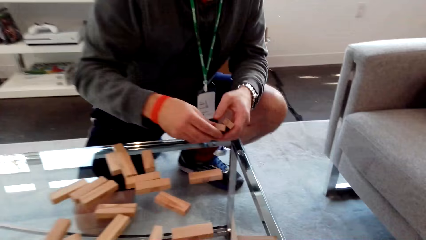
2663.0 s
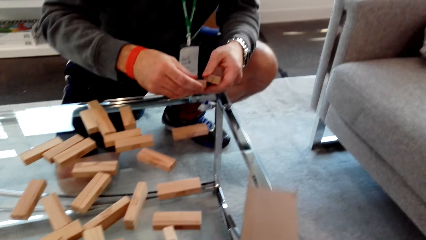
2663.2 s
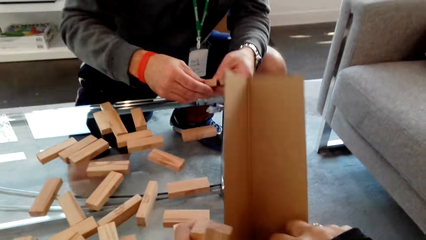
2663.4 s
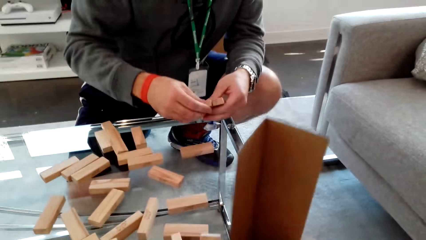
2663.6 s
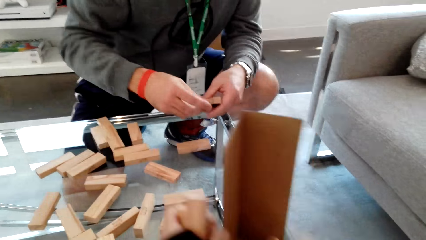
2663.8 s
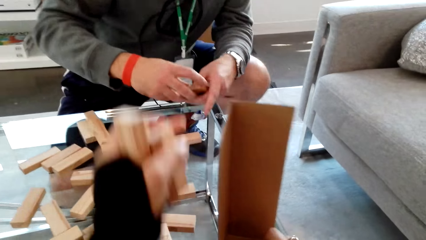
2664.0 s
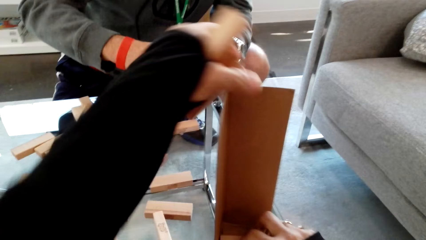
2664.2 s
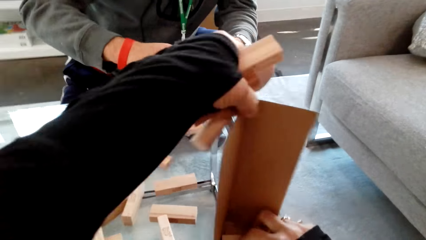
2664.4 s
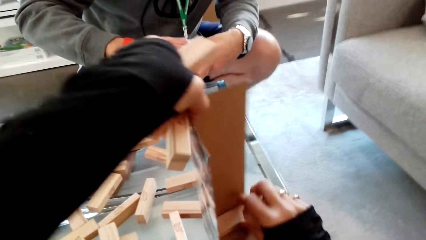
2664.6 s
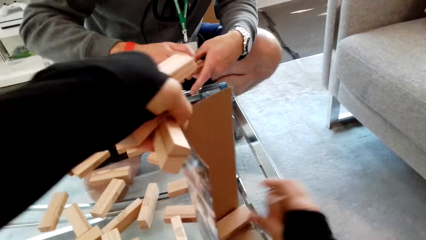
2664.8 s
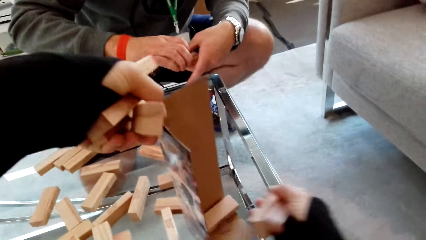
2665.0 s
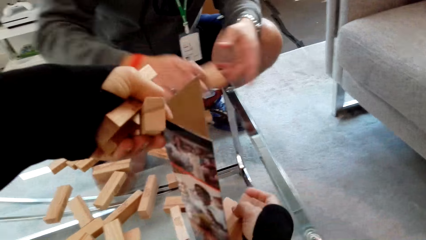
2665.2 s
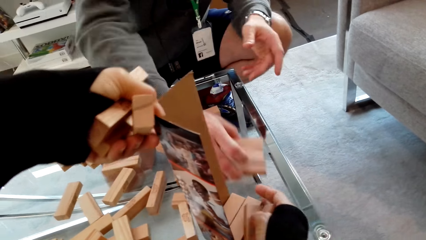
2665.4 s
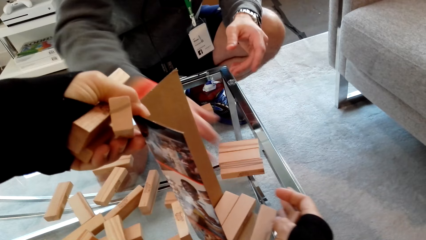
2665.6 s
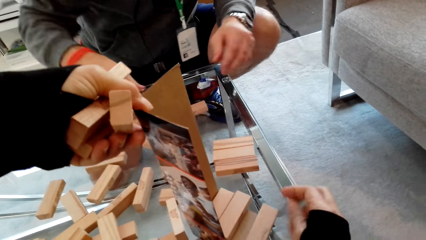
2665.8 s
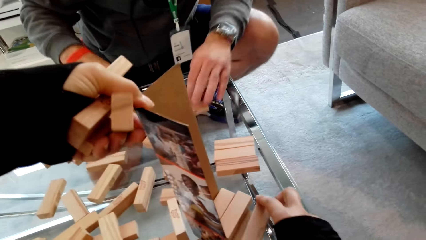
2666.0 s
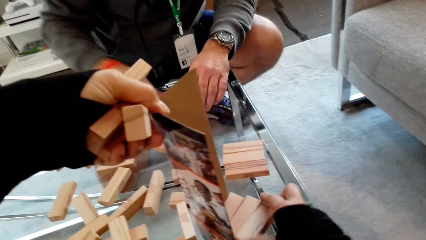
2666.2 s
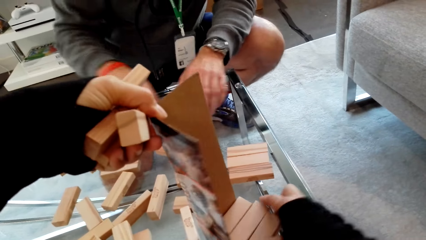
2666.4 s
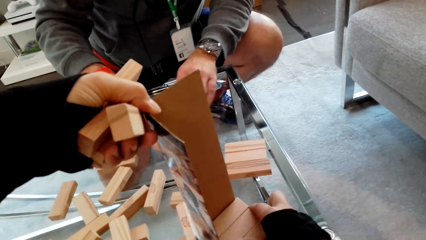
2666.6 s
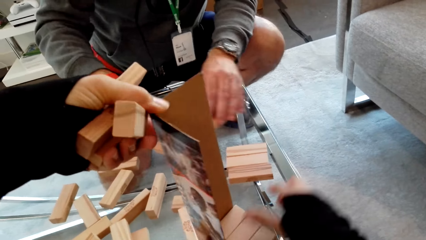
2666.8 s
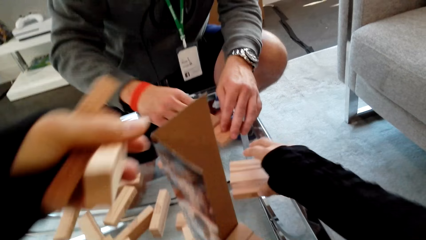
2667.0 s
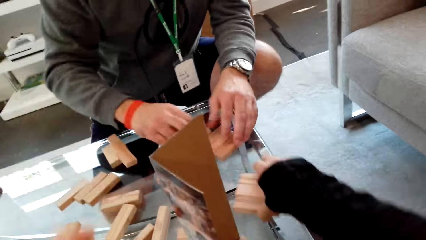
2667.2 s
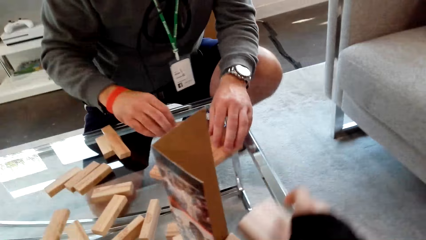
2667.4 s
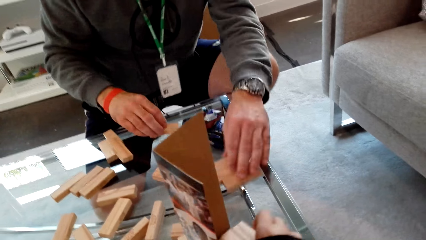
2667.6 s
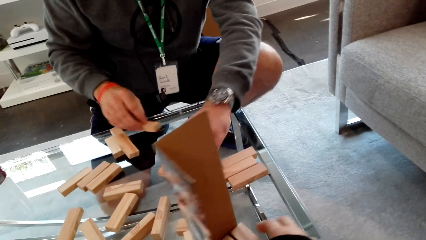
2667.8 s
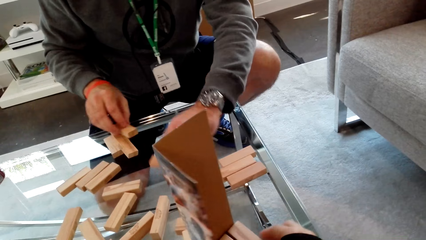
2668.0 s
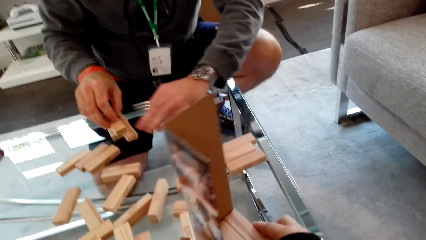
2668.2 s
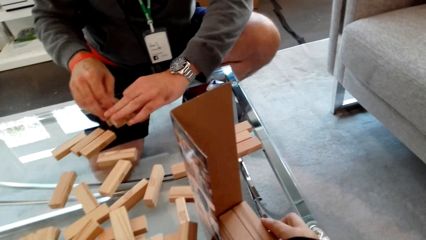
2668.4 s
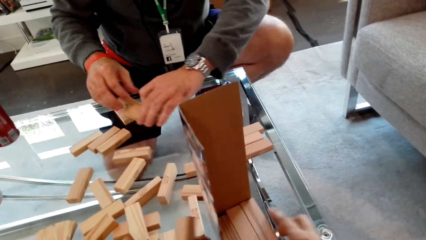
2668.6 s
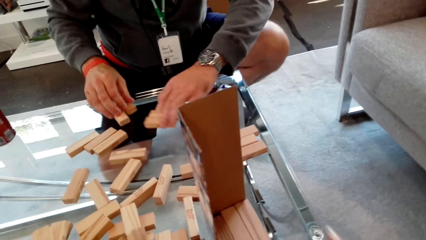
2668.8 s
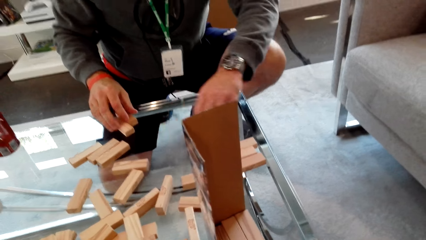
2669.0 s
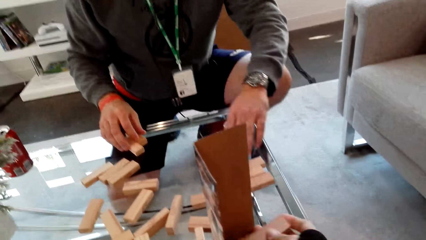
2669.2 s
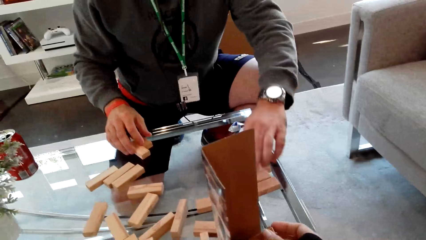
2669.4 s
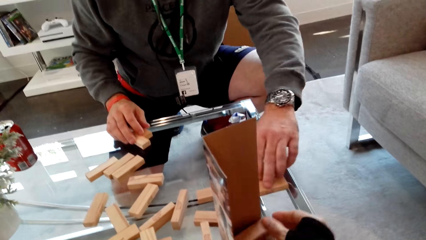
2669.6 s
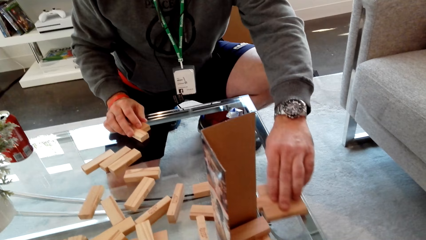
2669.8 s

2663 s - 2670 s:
The camera wearer arranges the staking block in a carton box and dialogs with the man. The man arranges the staking block on the table.

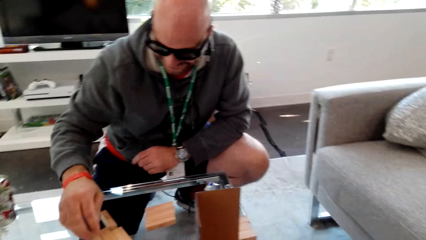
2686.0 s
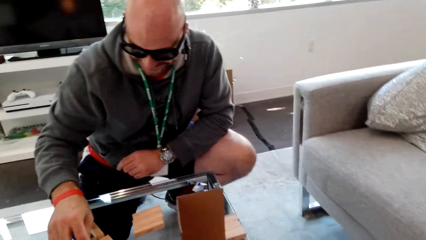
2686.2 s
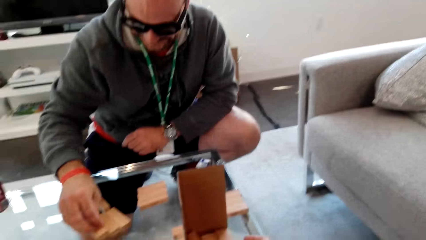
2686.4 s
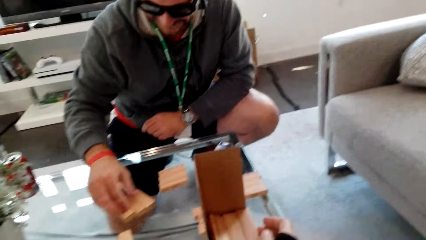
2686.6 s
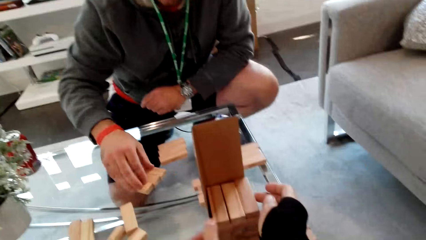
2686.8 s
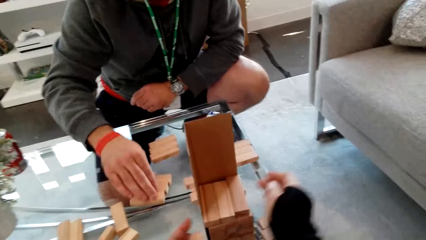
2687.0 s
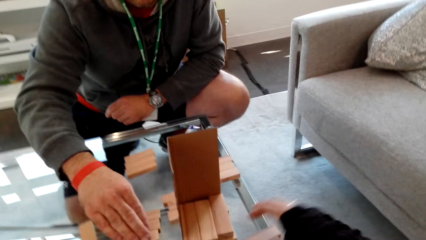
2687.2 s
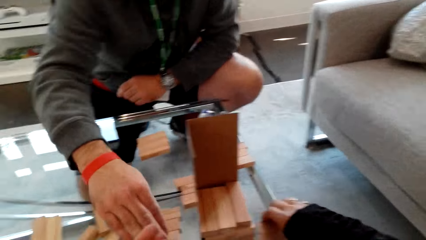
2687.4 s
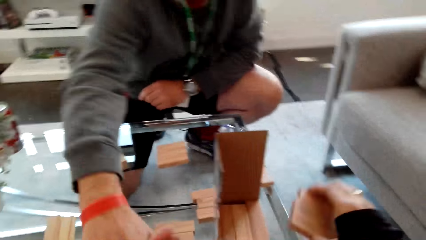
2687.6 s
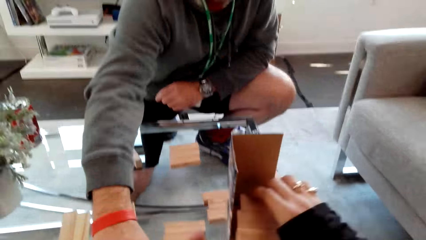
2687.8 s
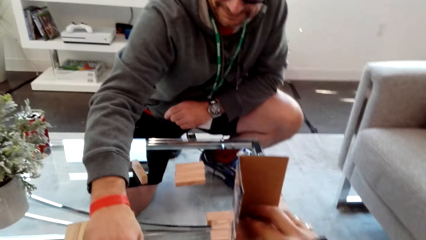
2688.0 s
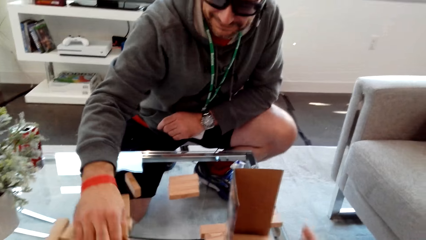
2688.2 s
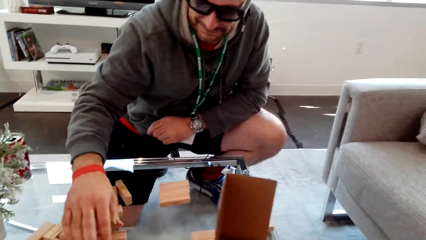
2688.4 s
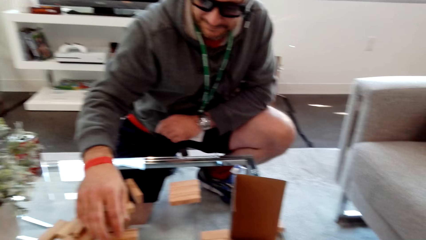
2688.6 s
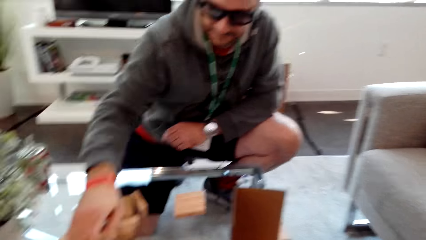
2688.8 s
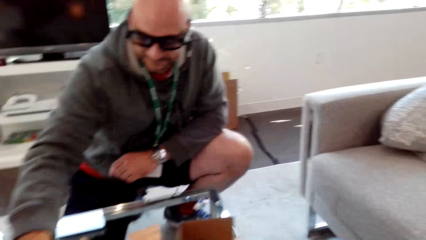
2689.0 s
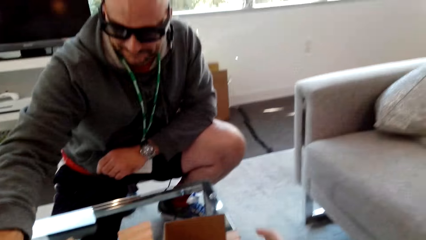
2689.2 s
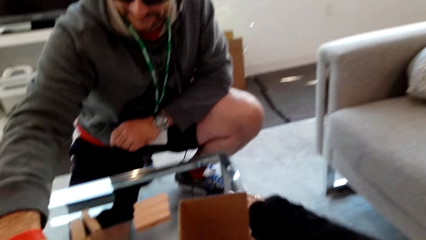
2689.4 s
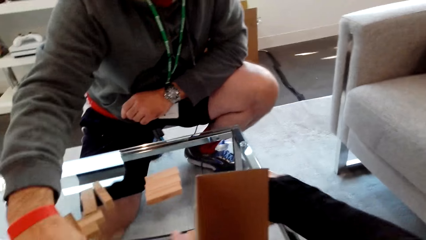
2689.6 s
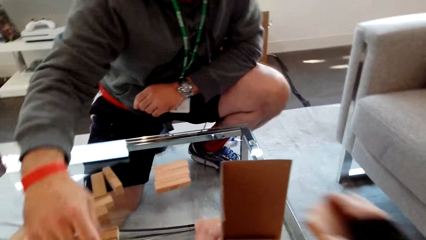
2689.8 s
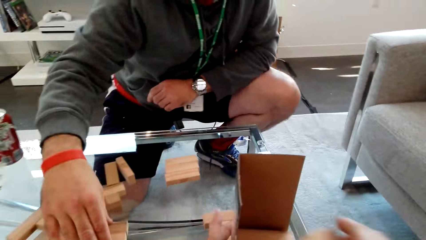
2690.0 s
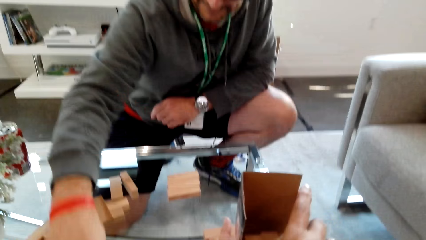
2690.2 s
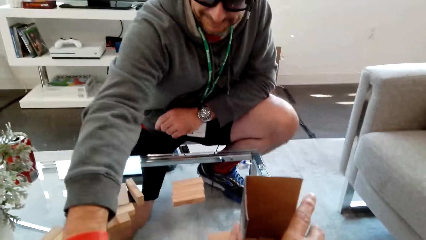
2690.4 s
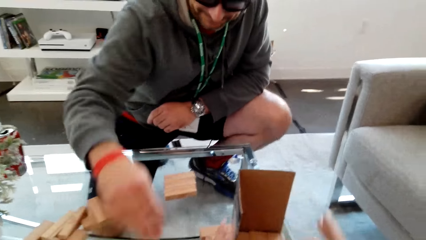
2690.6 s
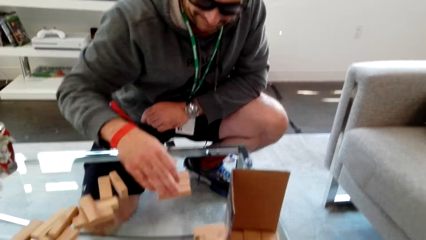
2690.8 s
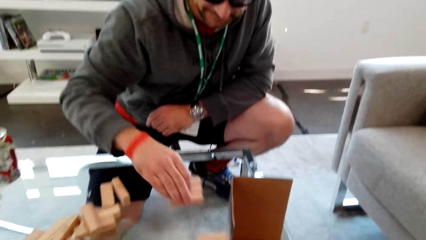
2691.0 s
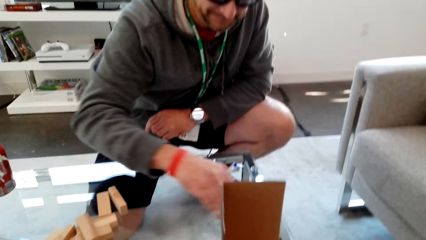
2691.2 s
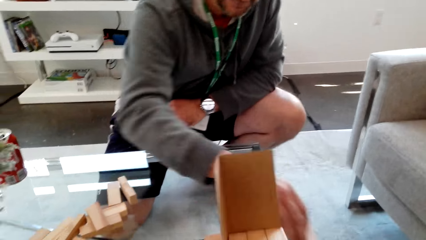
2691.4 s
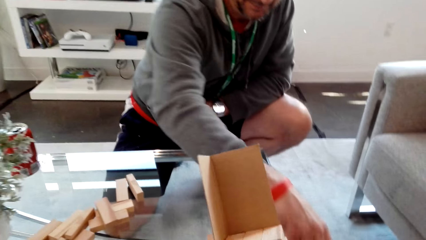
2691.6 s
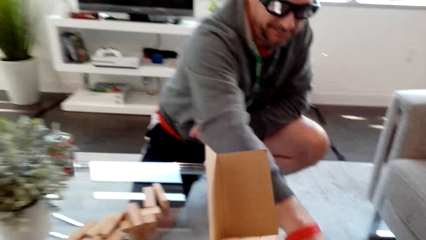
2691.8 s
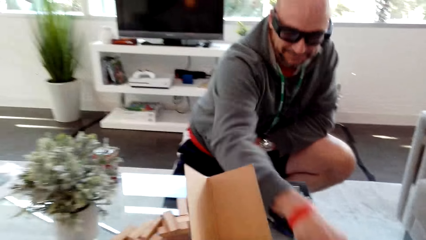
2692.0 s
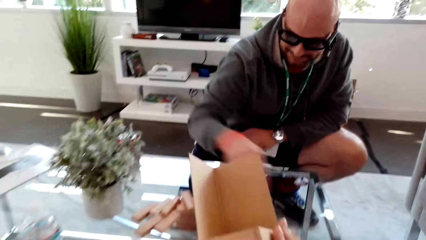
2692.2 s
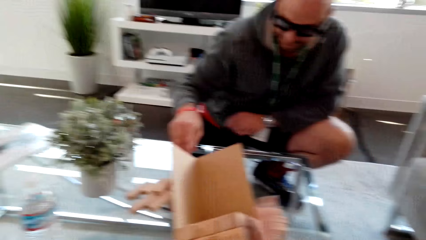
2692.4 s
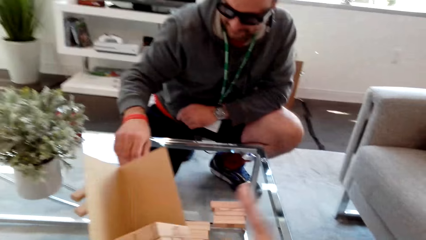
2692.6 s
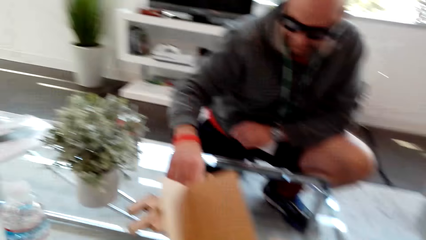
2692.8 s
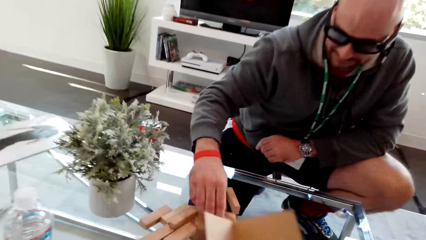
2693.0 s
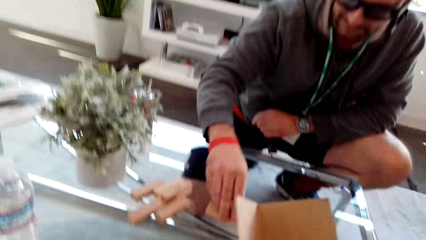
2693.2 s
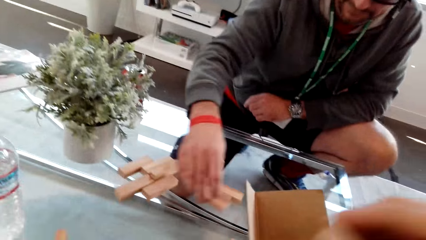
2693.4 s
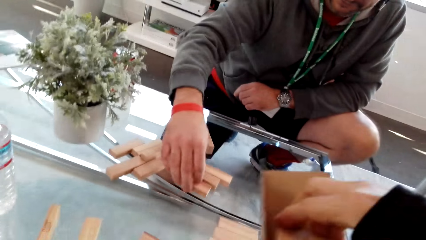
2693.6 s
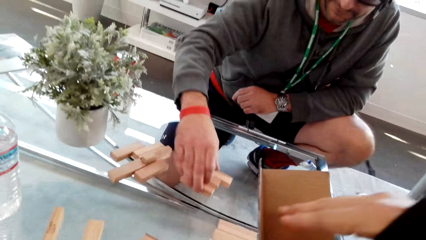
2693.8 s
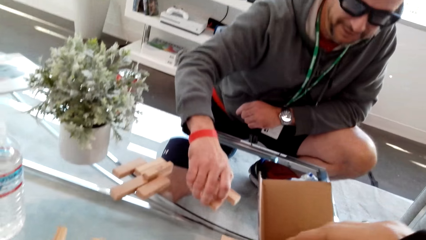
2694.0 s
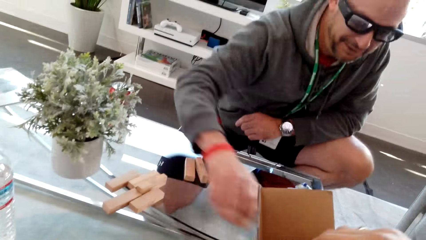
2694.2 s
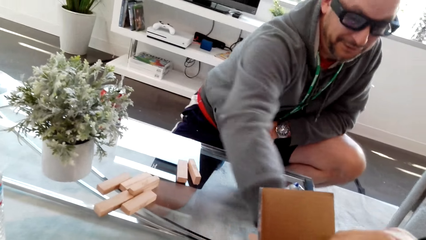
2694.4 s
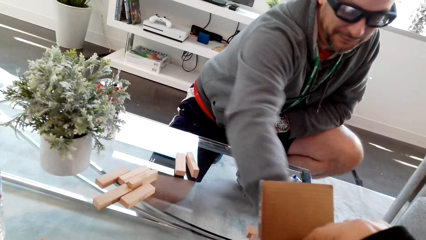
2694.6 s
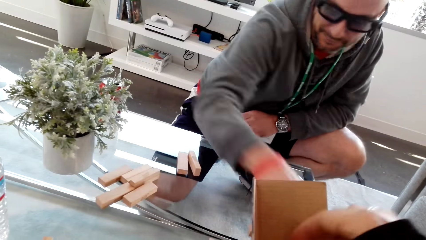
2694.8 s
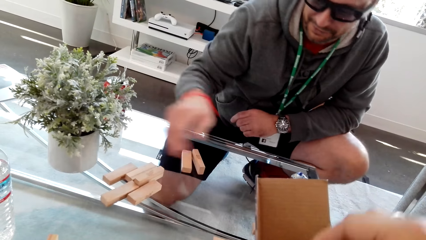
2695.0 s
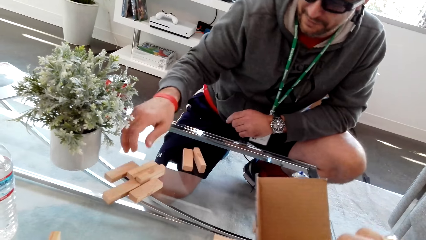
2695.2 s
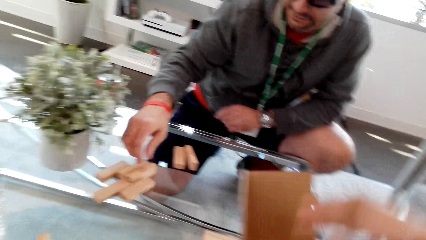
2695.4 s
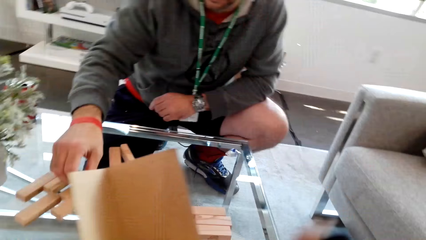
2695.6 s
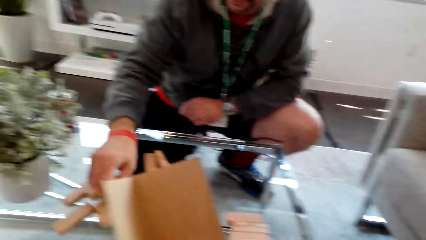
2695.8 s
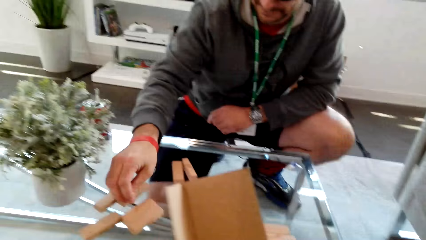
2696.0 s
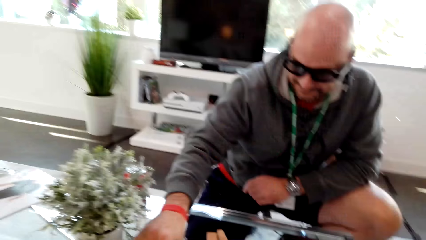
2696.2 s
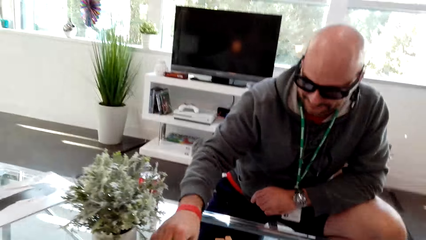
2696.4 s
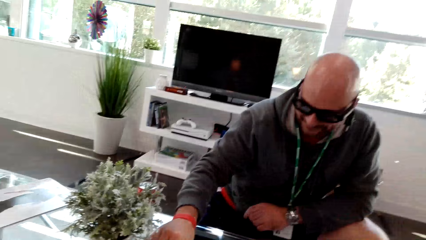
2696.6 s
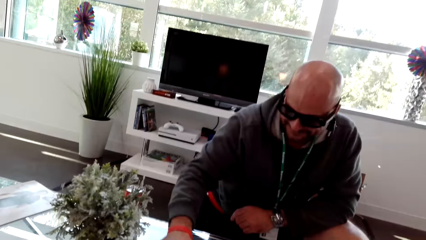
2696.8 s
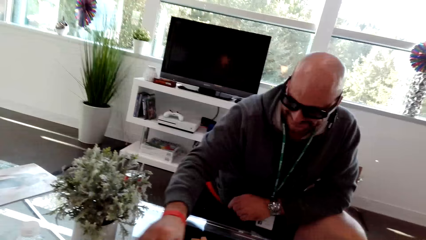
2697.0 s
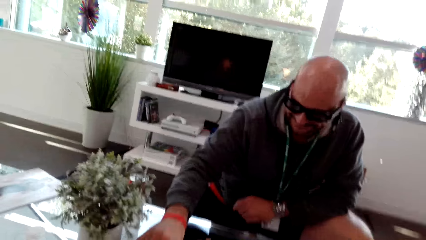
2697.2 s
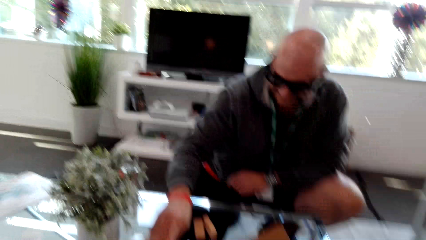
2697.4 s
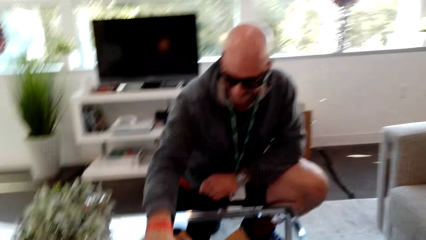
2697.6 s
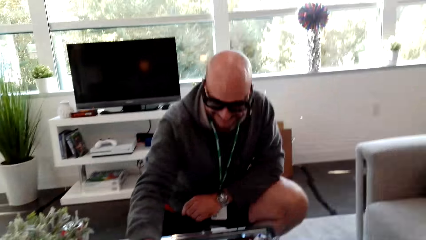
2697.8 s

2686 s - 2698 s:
The camera wearer arranges the block.
